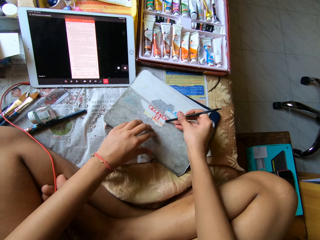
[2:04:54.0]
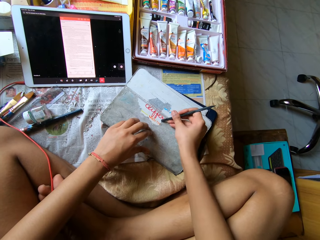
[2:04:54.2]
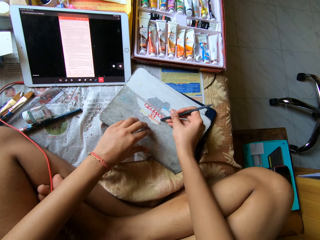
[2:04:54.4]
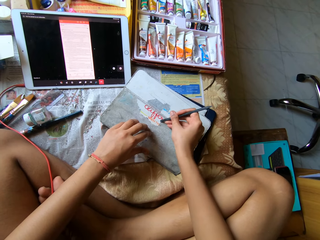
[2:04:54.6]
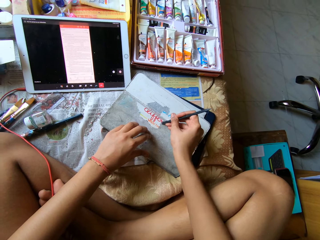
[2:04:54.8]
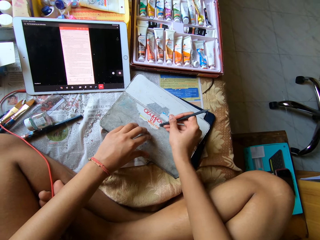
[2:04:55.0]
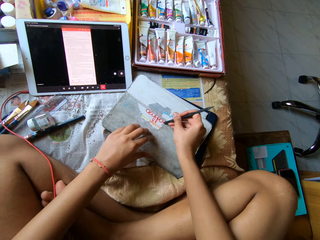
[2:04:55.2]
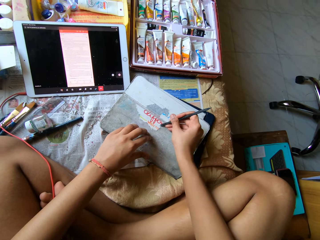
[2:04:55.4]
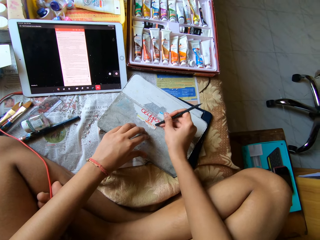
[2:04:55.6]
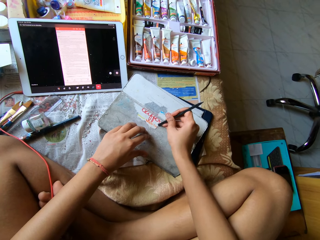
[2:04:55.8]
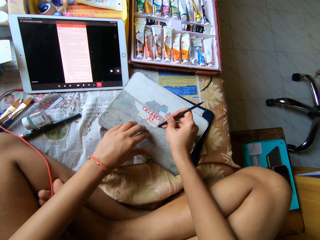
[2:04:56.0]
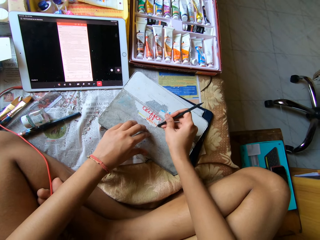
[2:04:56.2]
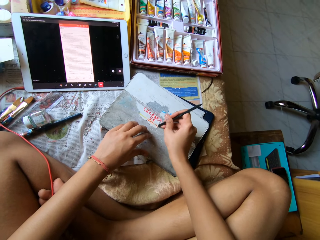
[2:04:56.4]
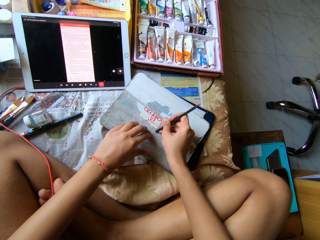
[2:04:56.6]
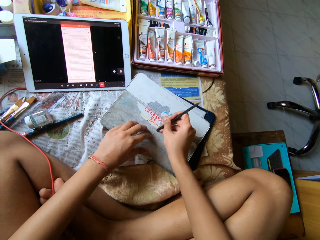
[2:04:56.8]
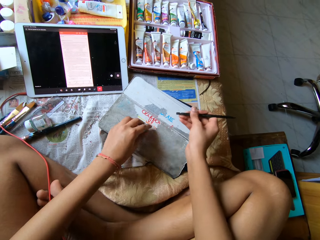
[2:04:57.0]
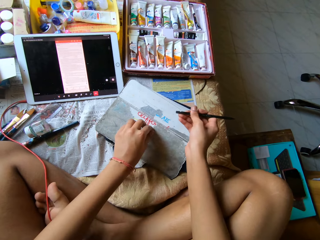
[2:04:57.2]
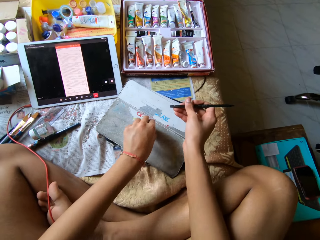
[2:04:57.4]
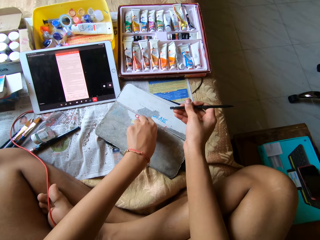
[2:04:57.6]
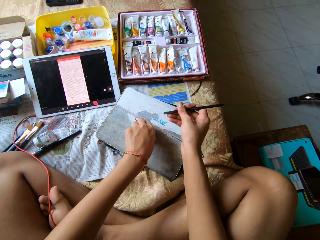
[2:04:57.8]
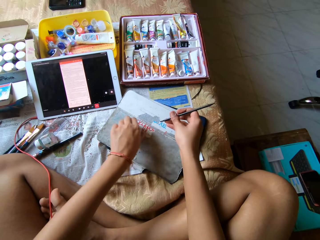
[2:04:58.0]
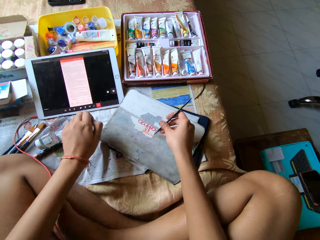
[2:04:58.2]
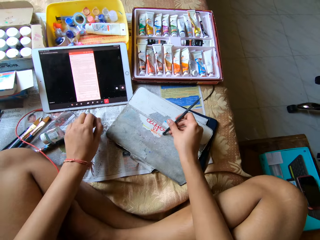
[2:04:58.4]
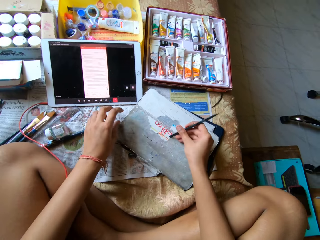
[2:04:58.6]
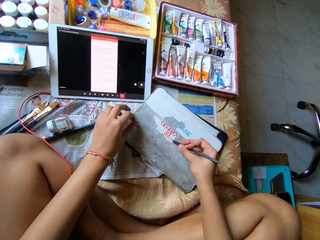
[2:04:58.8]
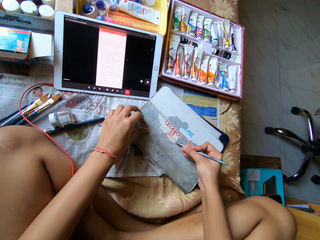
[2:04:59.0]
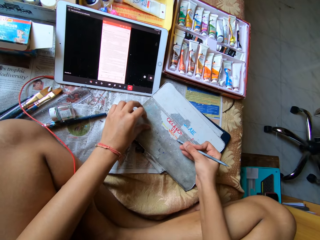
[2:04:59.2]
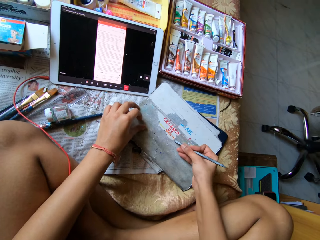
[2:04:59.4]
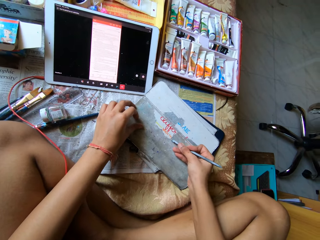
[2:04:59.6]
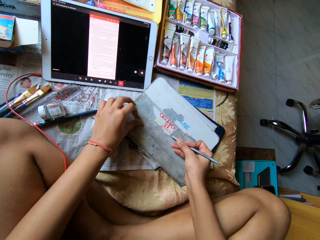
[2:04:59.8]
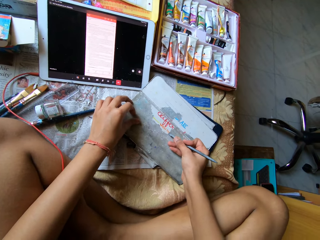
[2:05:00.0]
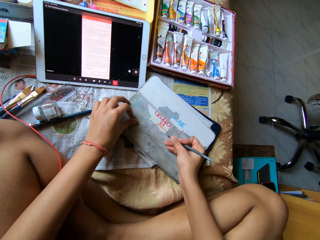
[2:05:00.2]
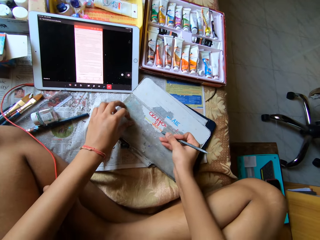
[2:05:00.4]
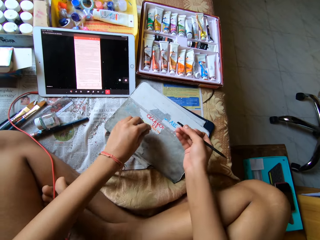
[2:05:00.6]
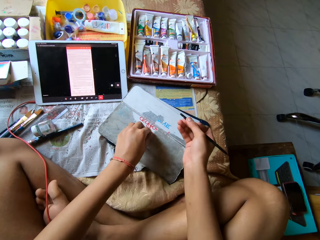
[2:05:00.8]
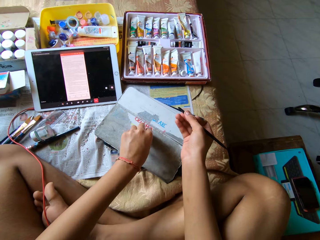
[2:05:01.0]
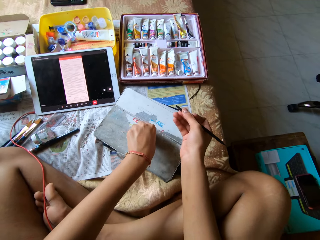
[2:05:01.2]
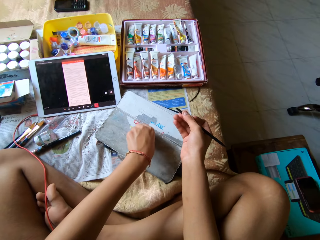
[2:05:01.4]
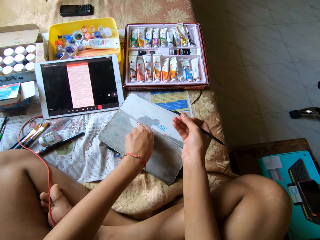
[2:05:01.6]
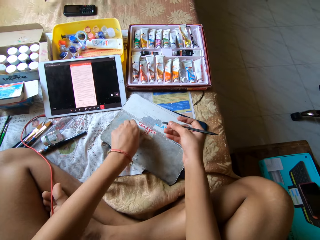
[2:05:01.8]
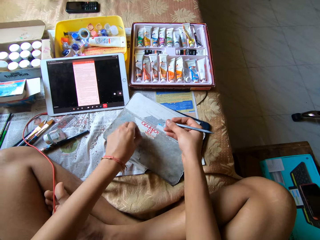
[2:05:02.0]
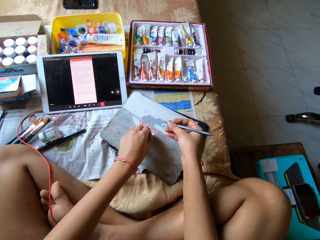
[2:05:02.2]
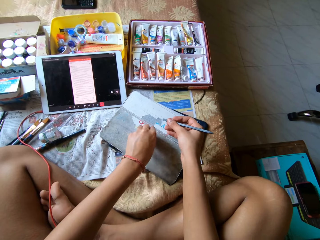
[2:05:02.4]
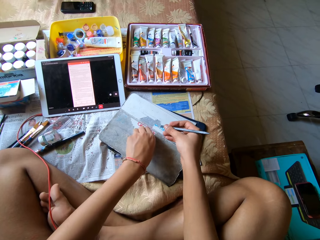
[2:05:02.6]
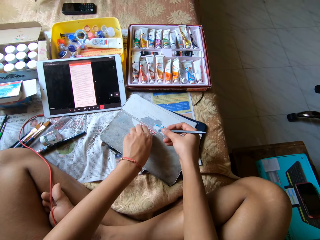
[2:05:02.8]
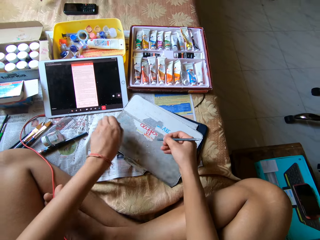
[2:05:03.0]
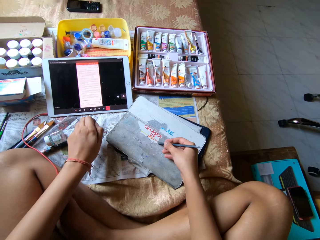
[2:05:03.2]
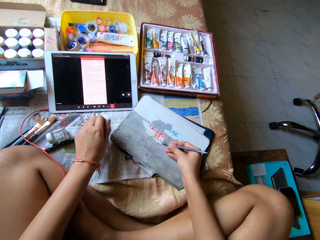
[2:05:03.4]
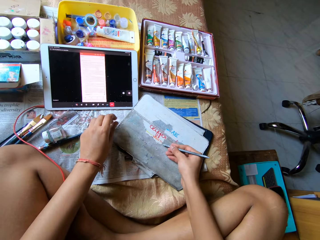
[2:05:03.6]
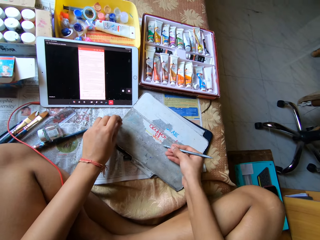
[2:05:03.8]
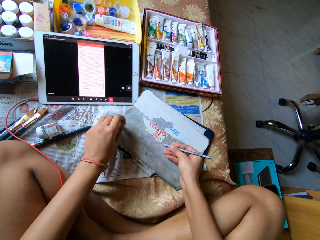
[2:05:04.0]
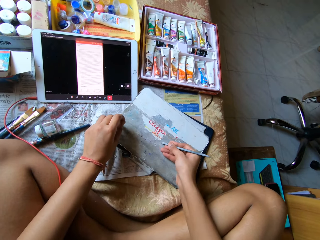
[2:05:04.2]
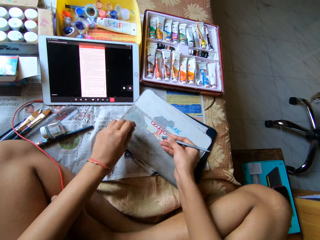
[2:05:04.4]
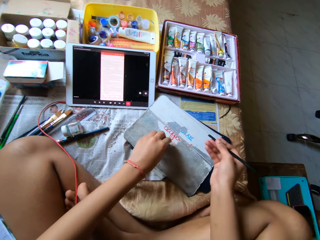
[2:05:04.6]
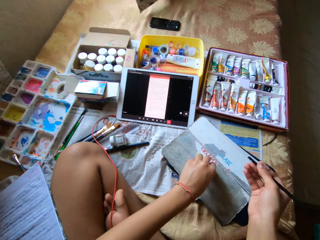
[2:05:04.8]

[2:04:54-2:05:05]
The camera wearer scratches the paper. She pulls paper off the tablet case with her left hand. She scrapes paper off the tablet case with the scraper pen in her right hand. She wipes the top of the paper with the left hand. She pulls paper off the tablet case with her left hand. She wipes the top of the paper with the left hand. She scrapes paper off the tablet case with the scraper pen in her right hand.

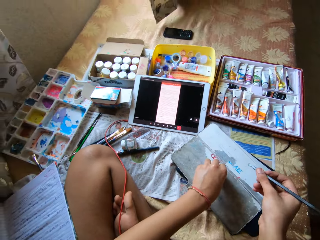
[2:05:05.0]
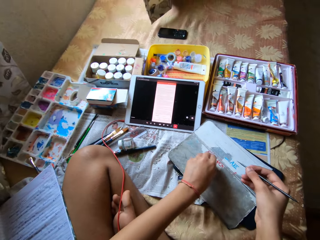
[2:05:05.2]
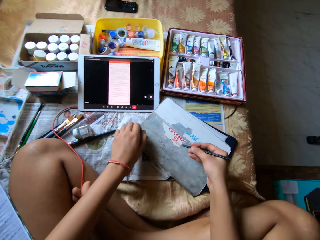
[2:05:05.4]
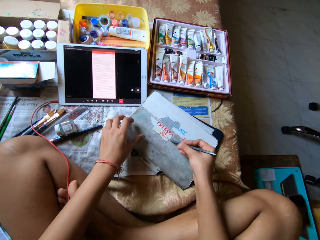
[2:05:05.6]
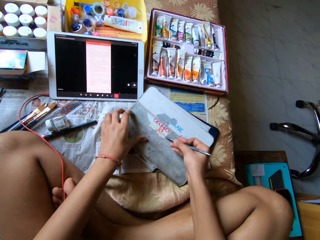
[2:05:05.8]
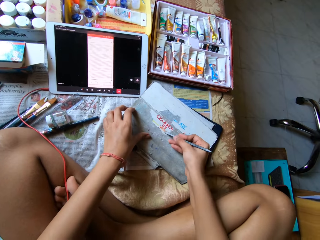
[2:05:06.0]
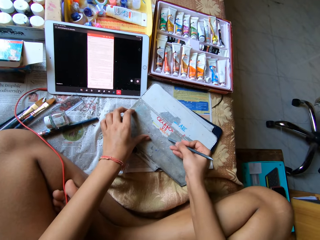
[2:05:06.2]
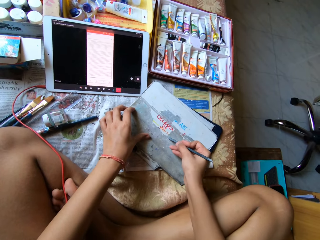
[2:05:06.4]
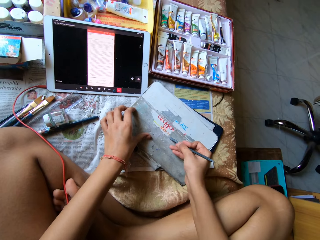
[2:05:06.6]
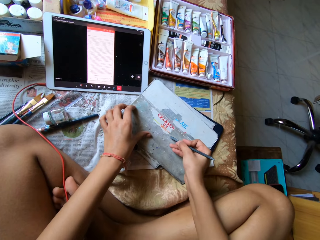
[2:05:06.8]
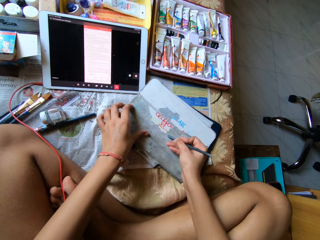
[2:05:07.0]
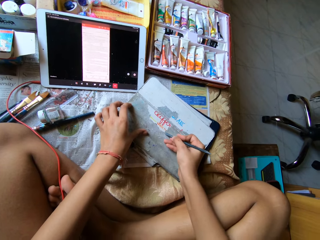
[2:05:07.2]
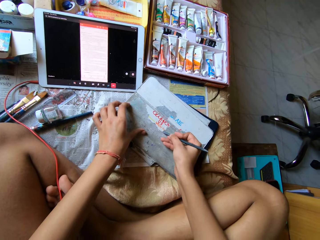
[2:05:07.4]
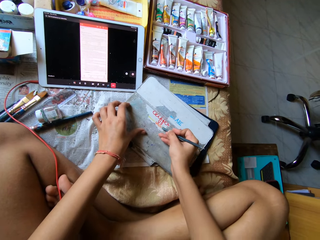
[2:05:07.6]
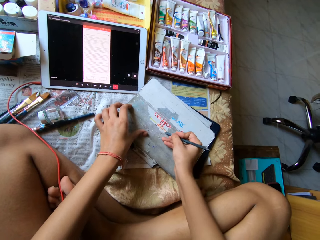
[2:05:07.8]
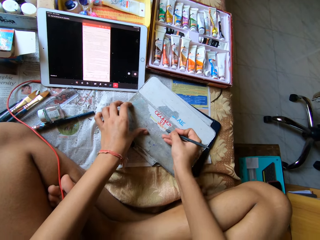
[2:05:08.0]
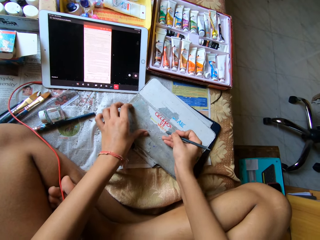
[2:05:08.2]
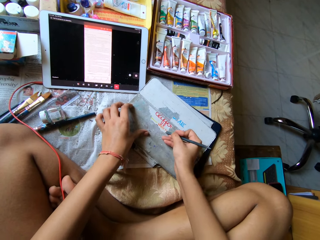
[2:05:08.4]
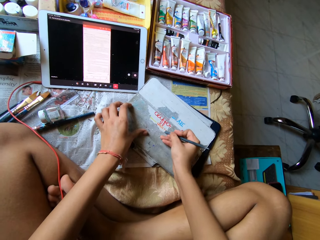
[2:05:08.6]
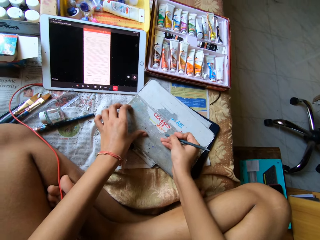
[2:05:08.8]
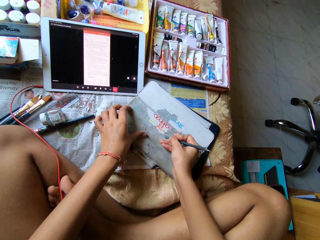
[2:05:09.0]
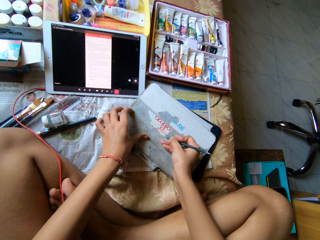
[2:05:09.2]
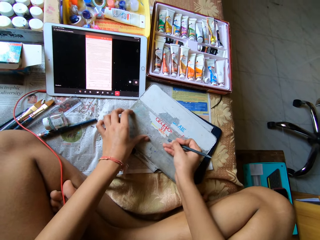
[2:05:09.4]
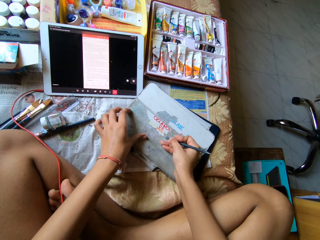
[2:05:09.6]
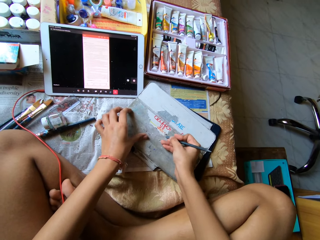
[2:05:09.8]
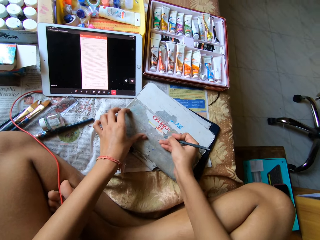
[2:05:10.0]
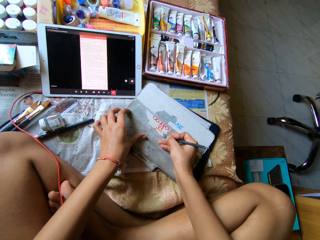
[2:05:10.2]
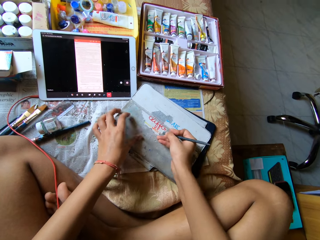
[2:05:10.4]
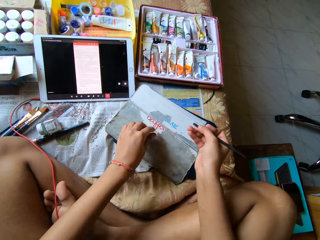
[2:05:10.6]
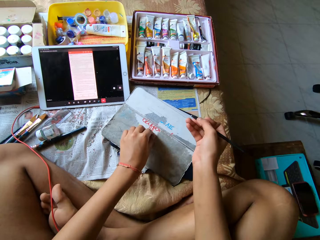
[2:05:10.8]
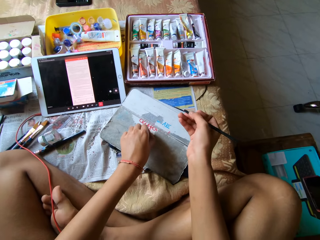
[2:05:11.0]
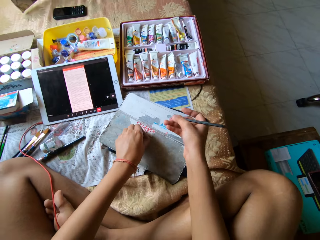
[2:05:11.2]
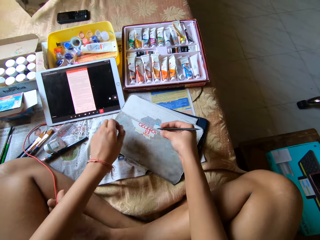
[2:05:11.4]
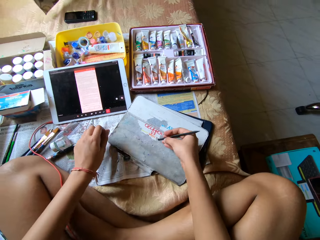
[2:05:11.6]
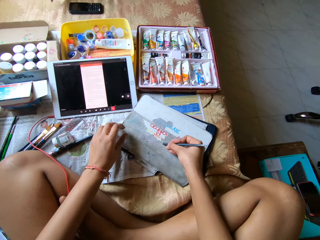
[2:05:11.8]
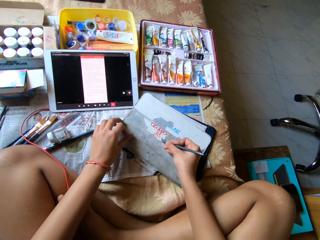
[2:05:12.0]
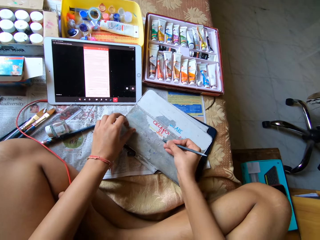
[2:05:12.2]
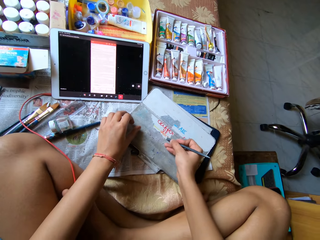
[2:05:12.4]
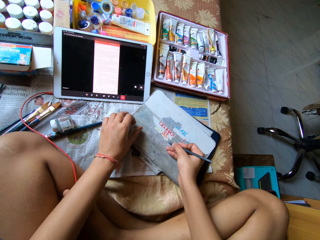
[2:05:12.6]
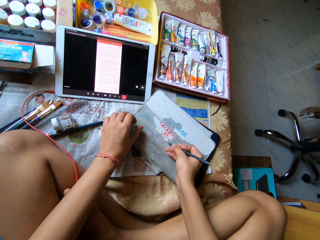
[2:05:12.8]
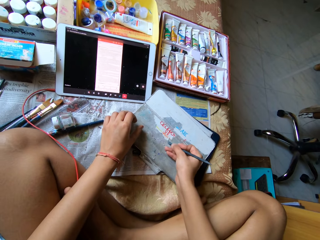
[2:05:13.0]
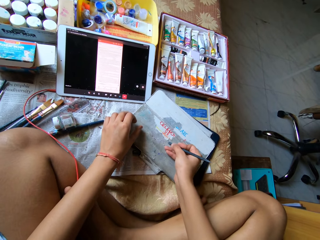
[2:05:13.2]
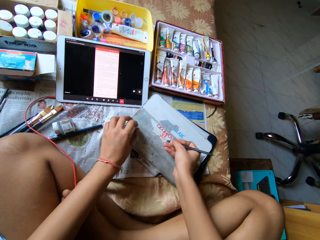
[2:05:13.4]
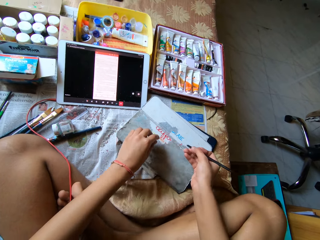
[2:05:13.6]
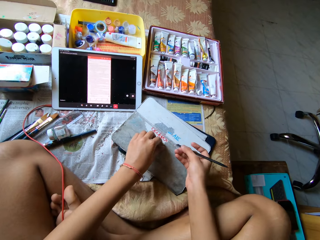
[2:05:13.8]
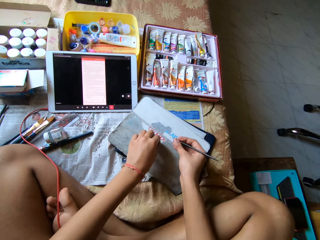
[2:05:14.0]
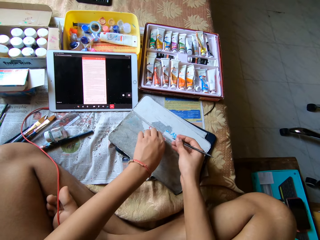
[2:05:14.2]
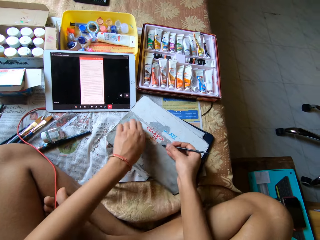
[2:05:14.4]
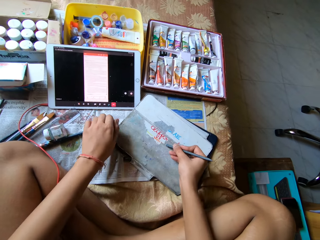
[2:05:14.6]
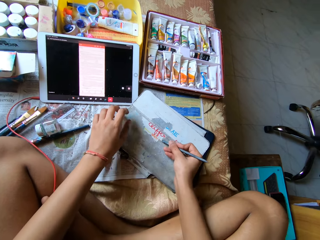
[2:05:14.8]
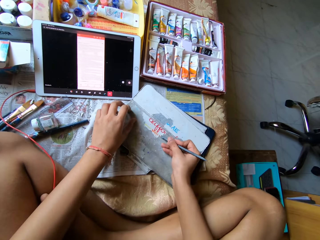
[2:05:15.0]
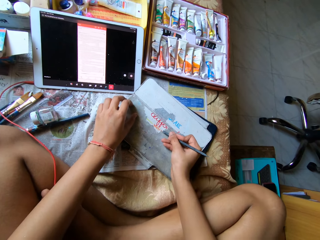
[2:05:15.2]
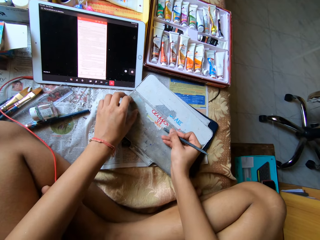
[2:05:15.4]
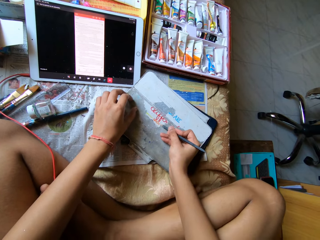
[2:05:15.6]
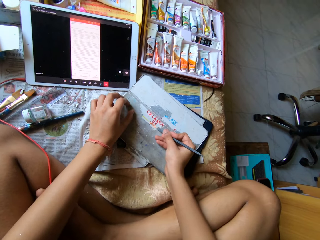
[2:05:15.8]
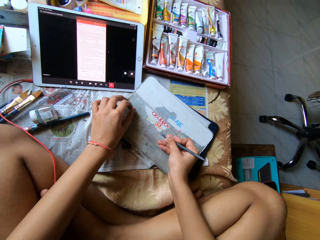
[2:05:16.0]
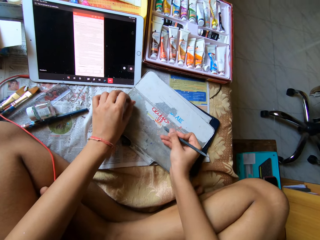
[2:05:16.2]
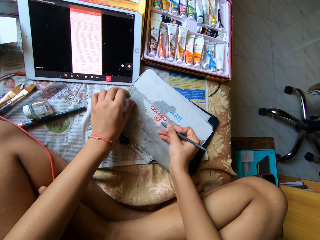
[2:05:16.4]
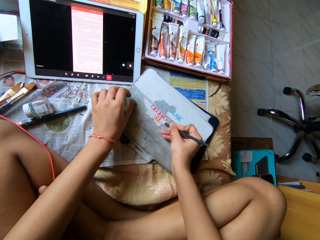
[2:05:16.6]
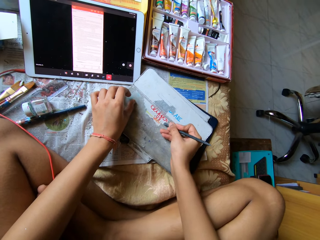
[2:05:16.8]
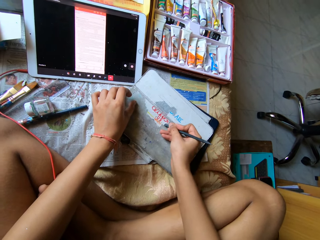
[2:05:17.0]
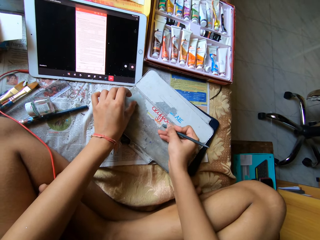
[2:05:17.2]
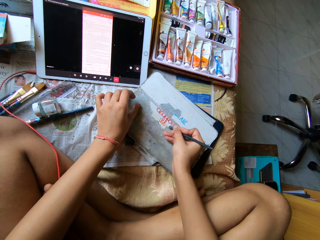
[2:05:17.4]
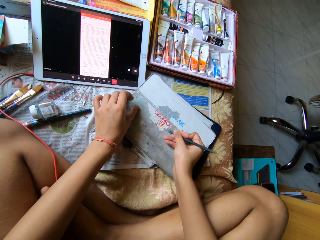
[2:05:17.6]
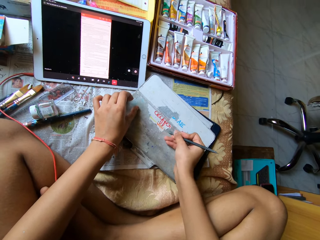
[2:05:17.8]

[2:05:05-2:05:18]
The camera wearer pulls paper off the tablet case with her left hand. She scrapes paper off the tablet case with the scraper pen in her right hand. She scratches the paper. She pulls paper off the tablet case with her left hand. She scrapes paper off the tablet case with the scraper pen in her right hand. She pulls paper off the tablet case with her left hand. She scrapes paper off the tablet case with the scraper pen in her right hand. She scratches the paper.
